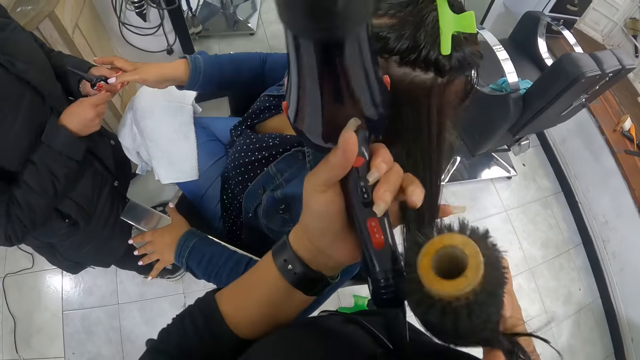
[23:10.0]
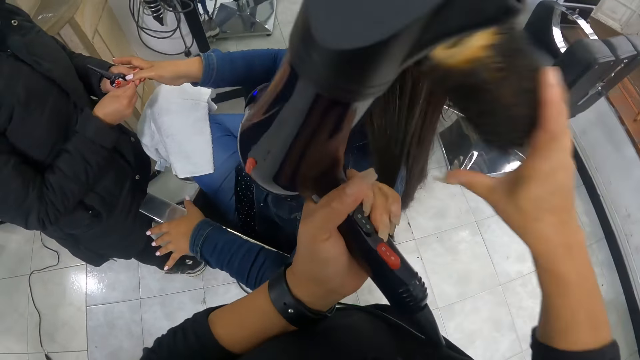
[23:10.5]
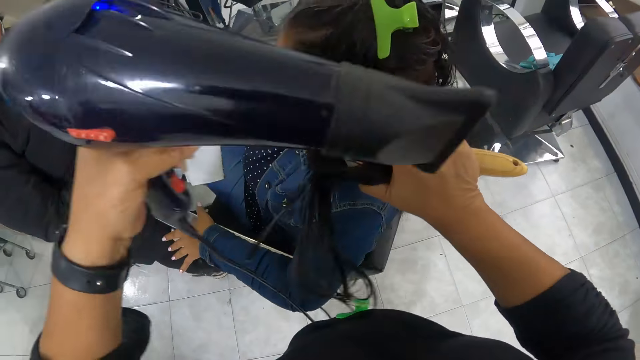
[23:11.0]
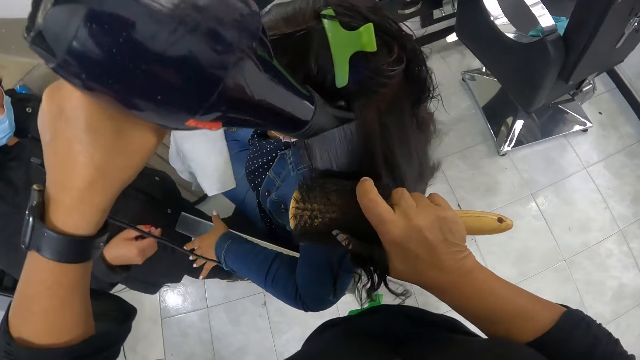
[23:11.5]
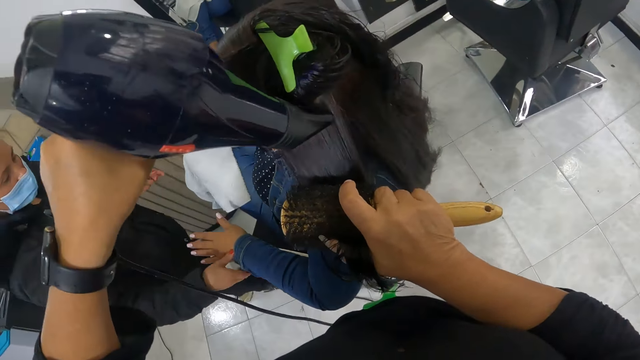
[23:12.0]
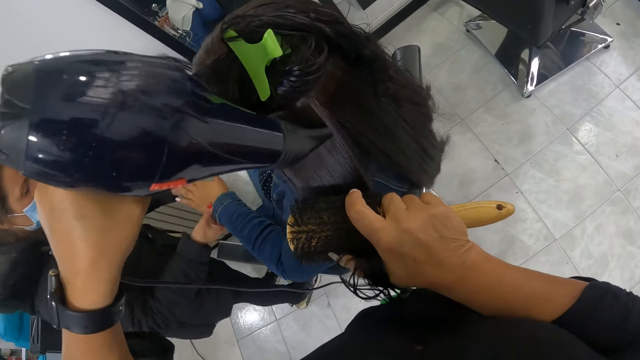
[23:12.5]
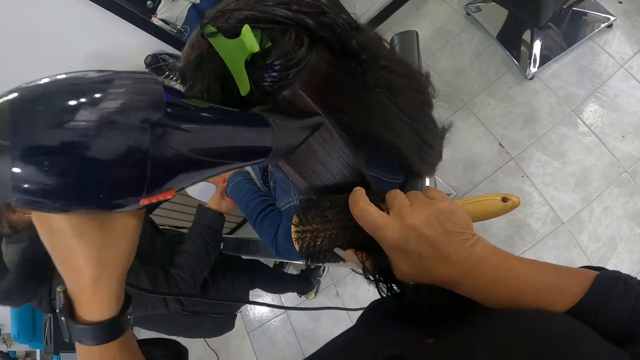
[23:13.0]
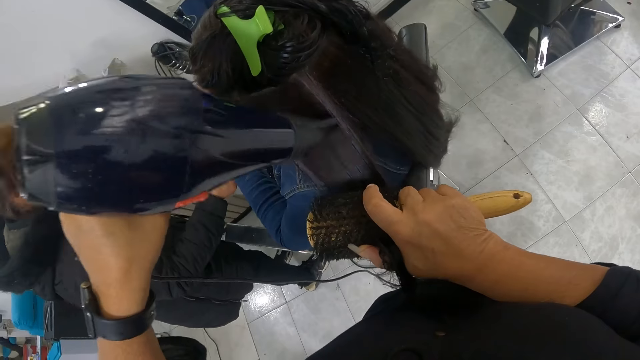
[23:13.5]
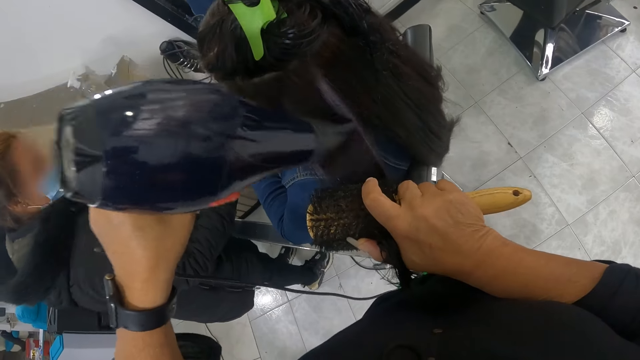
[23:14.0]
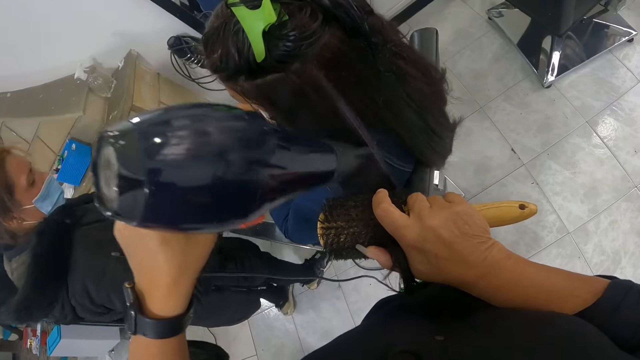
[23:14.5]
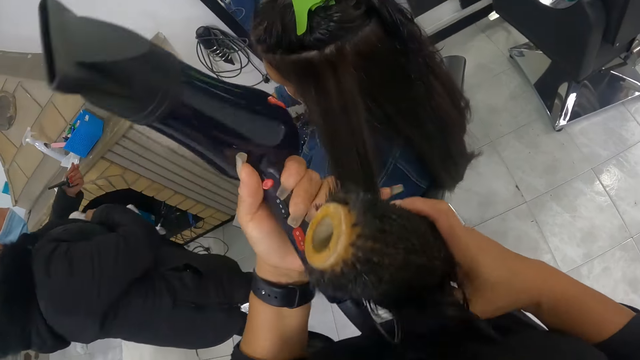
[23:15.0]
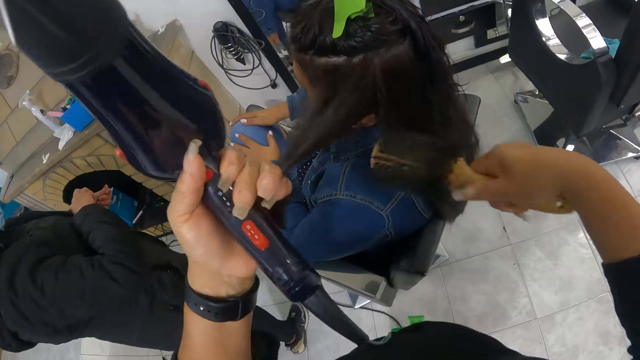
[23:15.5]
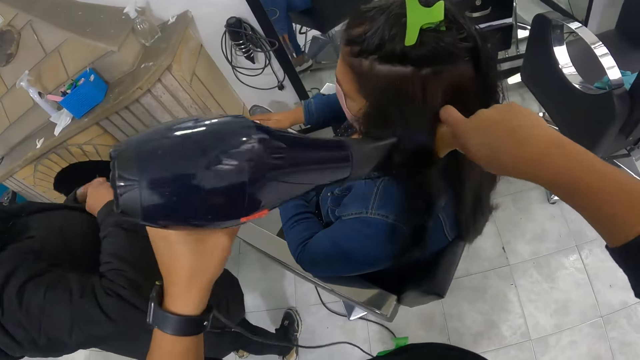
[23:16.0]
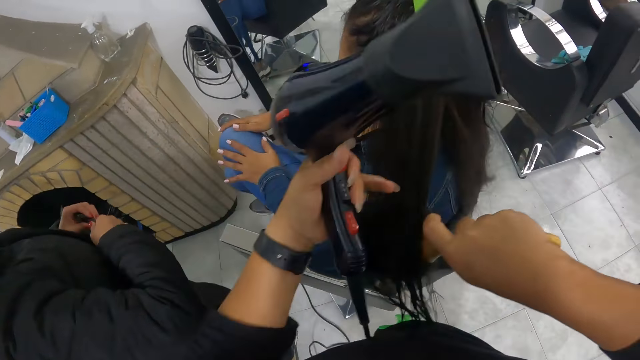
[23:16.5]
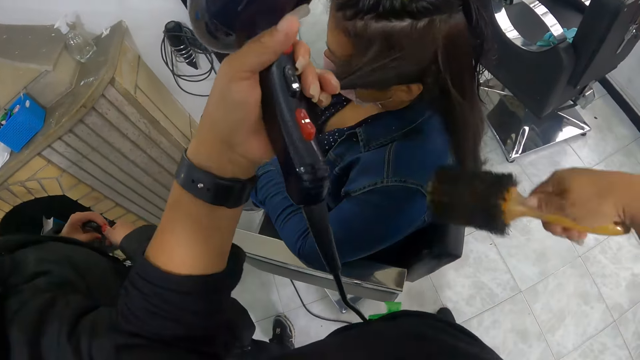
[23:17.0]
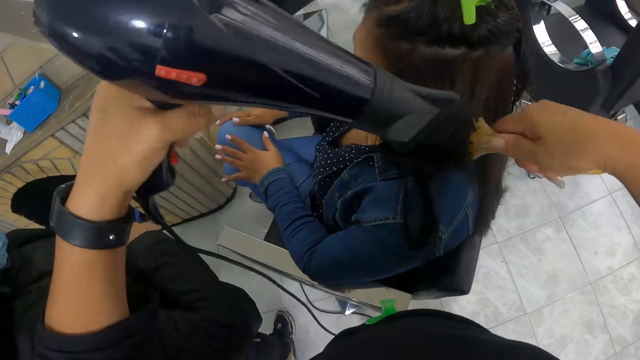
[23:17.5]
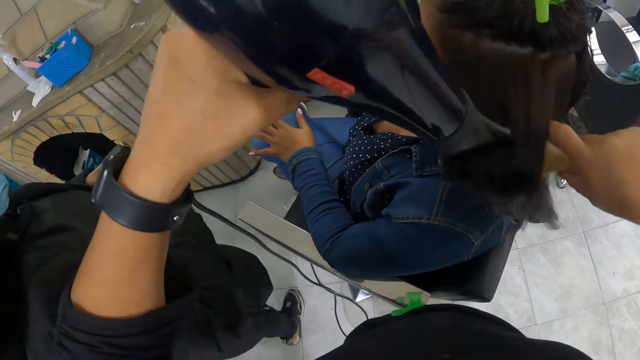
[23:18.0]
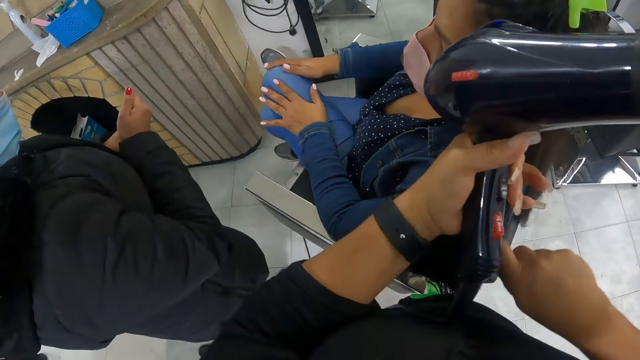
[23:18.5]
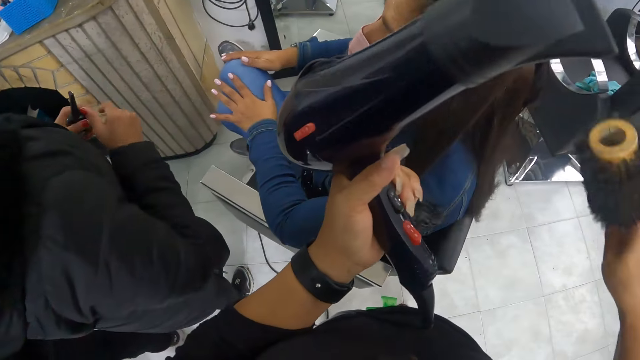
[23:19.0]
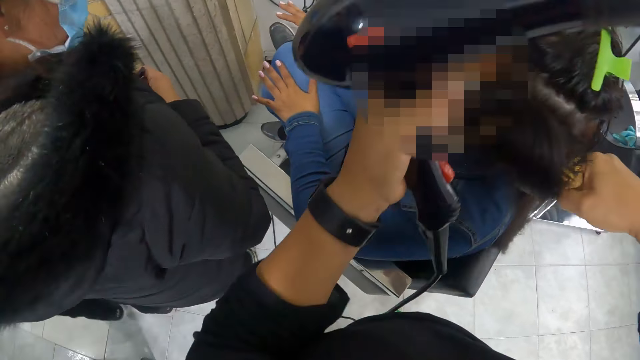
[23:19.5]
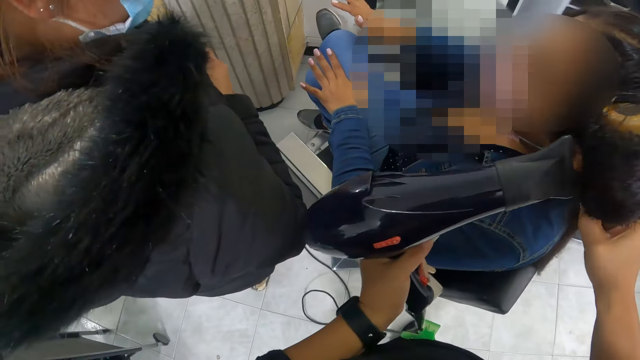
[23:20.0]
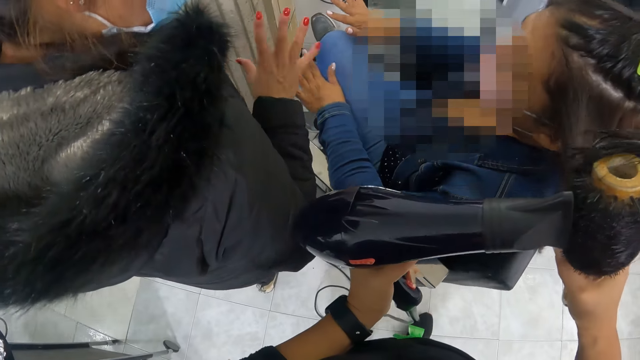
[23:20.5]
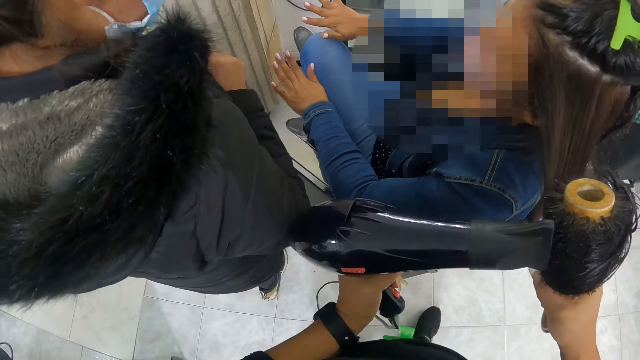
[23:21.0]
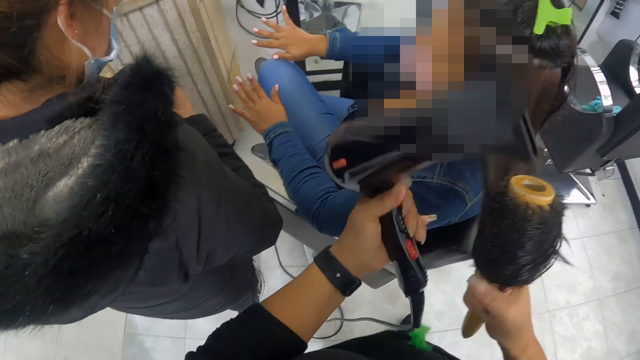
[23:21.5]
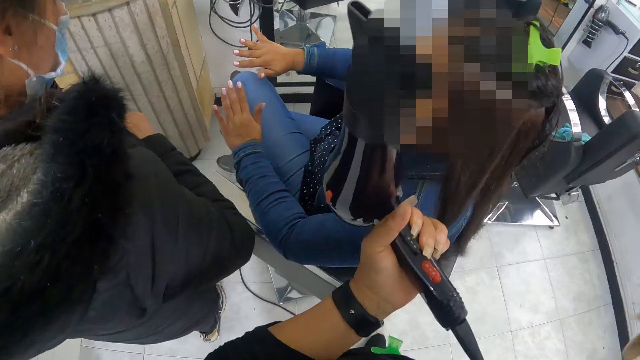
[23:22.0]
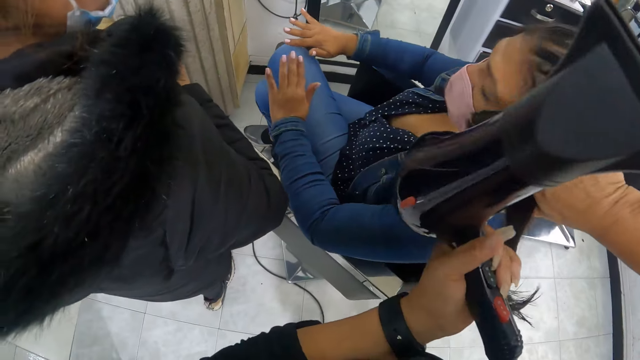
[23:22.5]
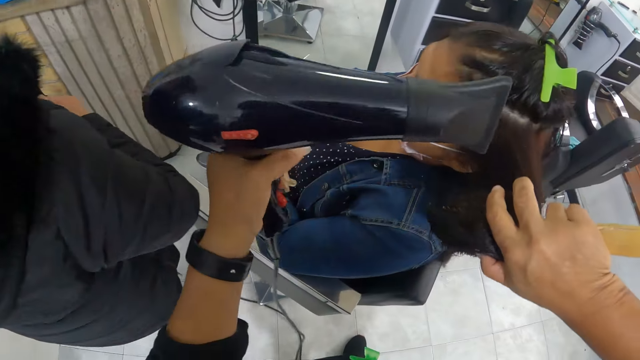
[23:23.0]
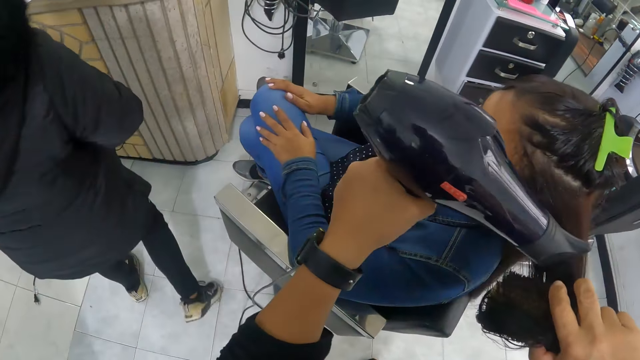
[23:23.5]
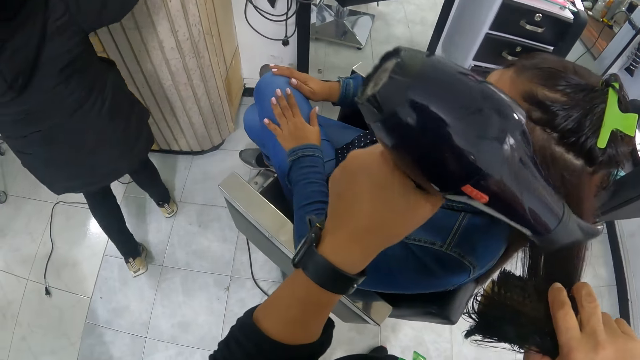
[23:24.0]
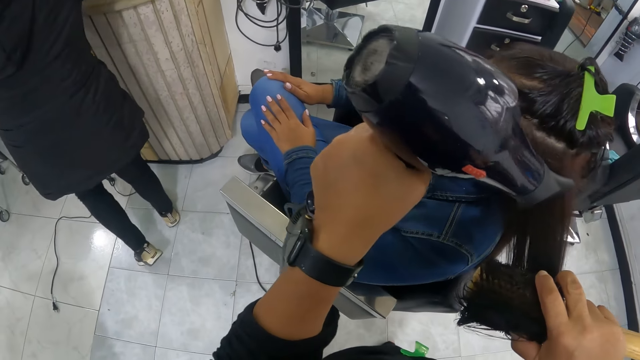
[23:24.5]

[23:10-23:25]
The camera wearer adjusts the woman's hair with her left hand. She combs the woman's hair with the hair roller comb in her right hand and the hairdryer in her left hand. She adjusts the woman's hair with her left hand. She combs the woman's hair with the hair roller comb in her right hand and the hairdryer in her left hand. The woman holds a bottle in her hands. The camera wearer adjusts the woman's hair with her left hand. She combs the woman's hair with the hair roller comb in her right hand and the hairdryer in her left hand. She adjusts the woman's hair with her left hand. She combs the woman's hair with the hair roller comb in her right hand and the hairdryer in her left hand. She adjusts the woman's hair with her left hand. She combs the woman's hair with the hair roller comb in her right hand and the hairdryer in her left hand.

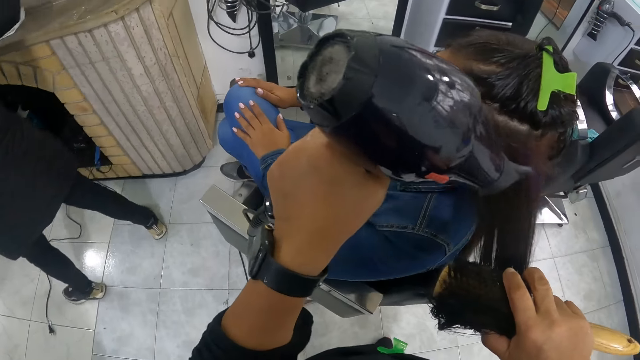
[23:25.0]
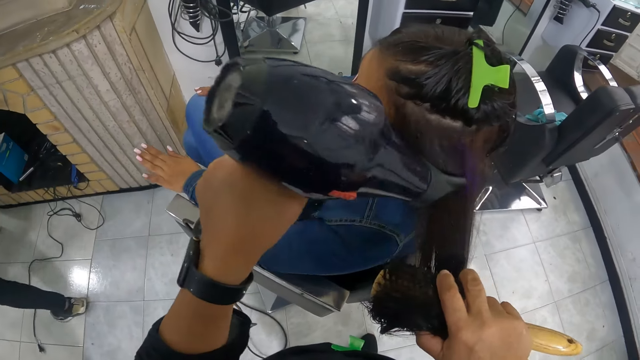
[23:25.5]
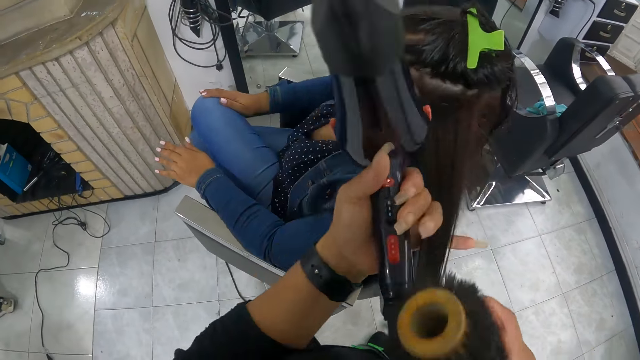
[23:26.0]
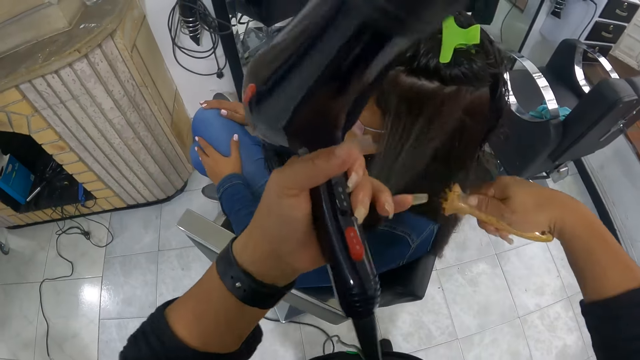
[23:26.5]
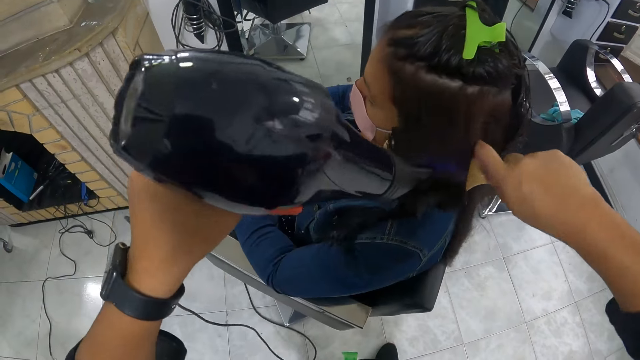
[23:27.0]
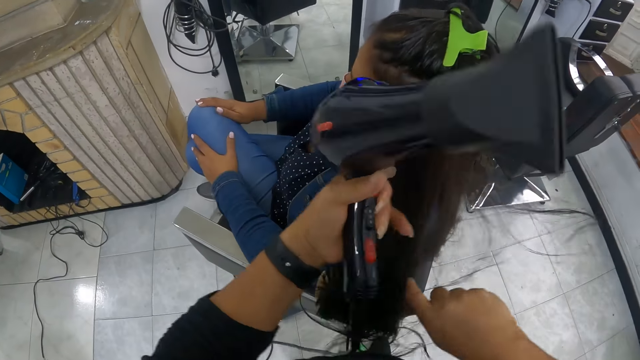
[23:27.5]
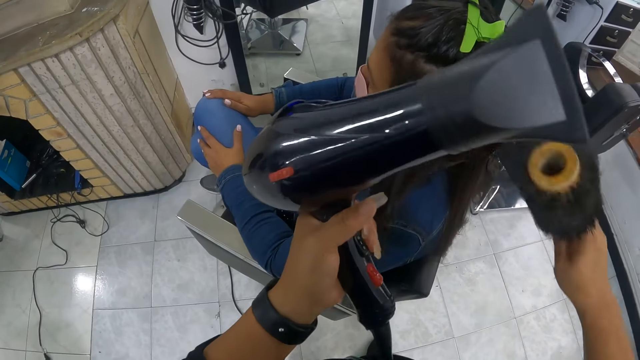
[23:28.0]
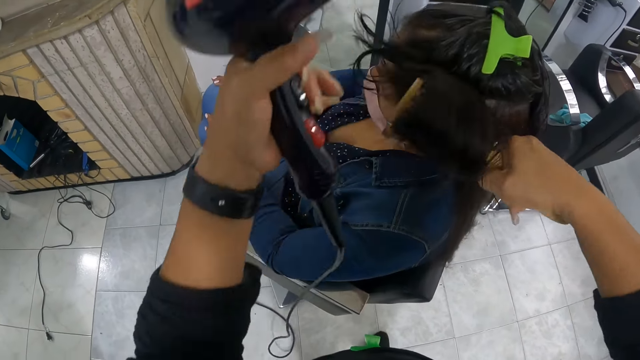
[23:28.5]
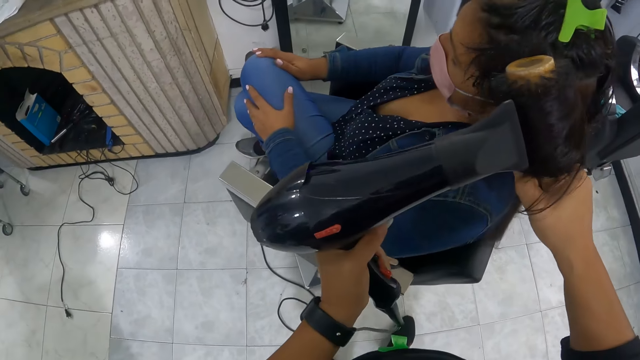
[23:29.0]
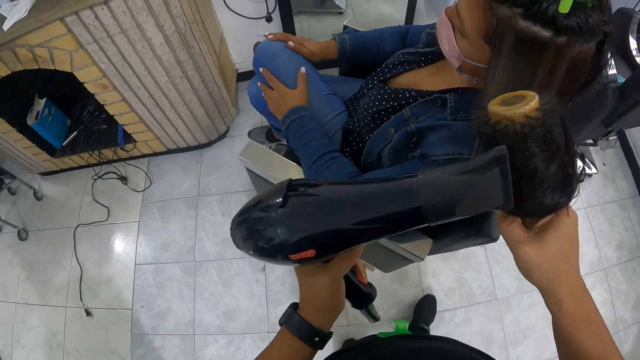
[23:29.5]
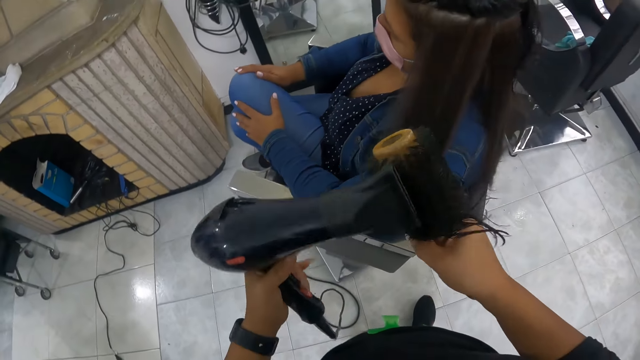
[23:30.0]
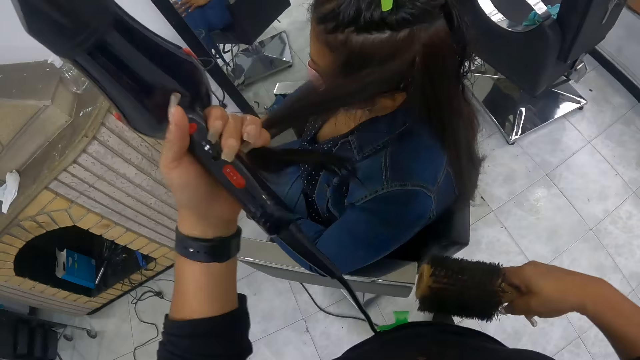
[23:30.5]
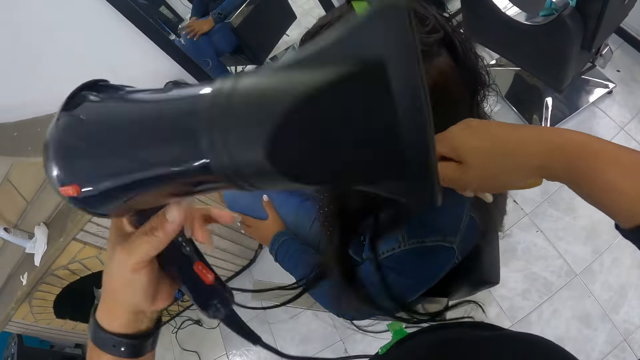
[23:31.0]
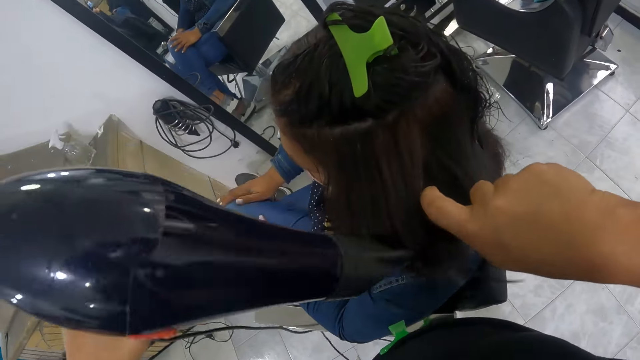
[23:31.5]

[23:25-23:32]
The camera wearer adjusts the woman's hair with her left hand. She combs the woman's hair with the hair roller comb in her right hand and the hairdryer in her left hand. She adjusts the woman's hair with her left hand. She combs the woman's hair with the hair roller comb in her right hand and the hairdryer in her left hand. She adjusts the woman's hair with her left hand. She combs the woman's hair with the hair roller comb in her right hand and the hairdryer in her left hand.
